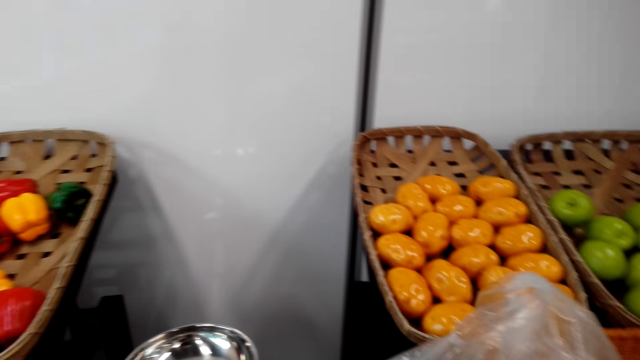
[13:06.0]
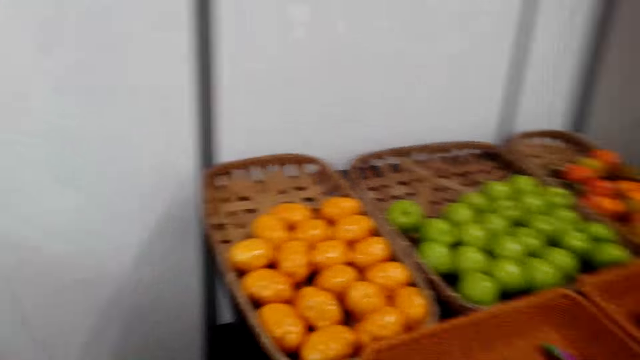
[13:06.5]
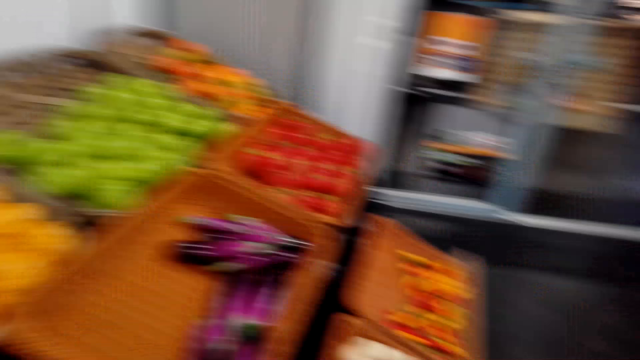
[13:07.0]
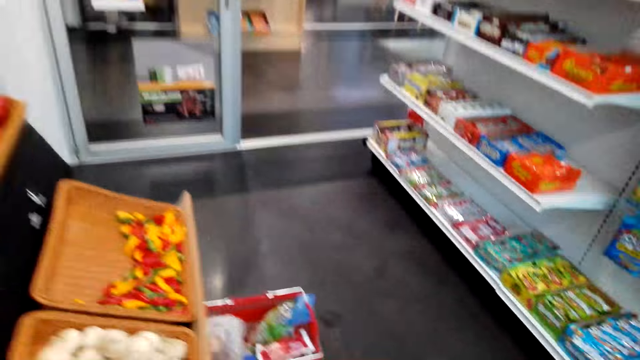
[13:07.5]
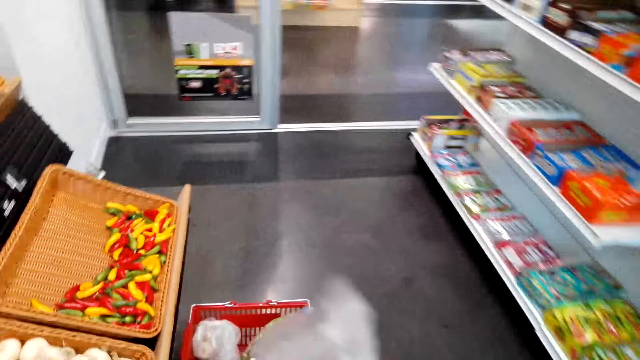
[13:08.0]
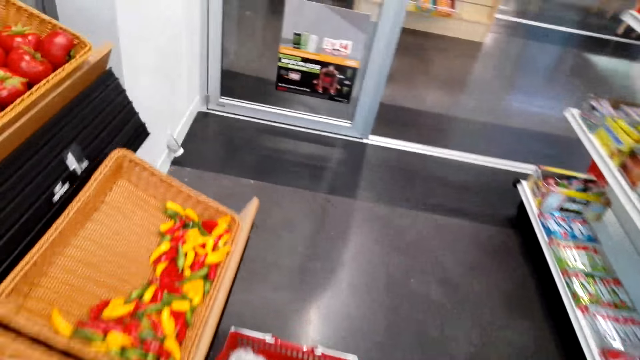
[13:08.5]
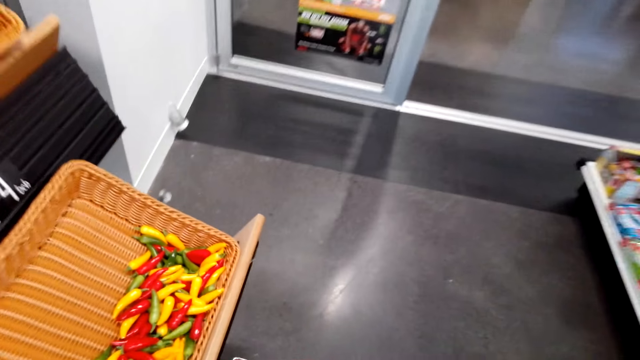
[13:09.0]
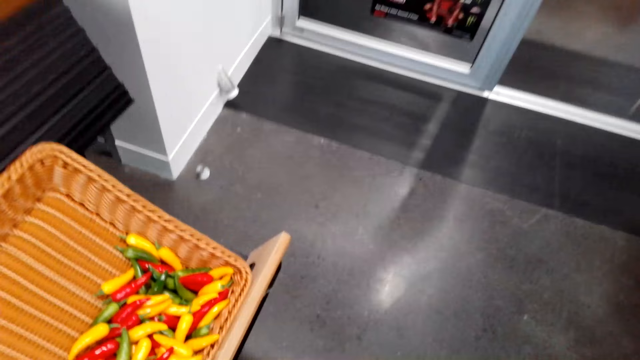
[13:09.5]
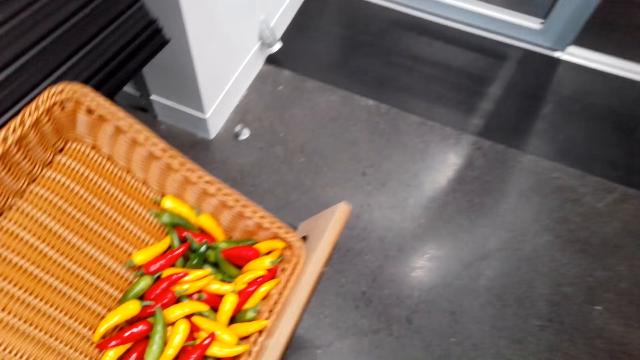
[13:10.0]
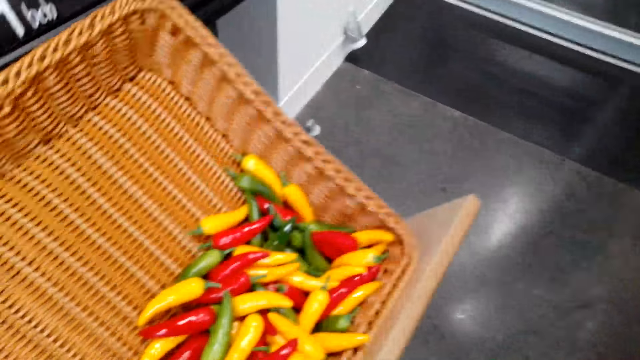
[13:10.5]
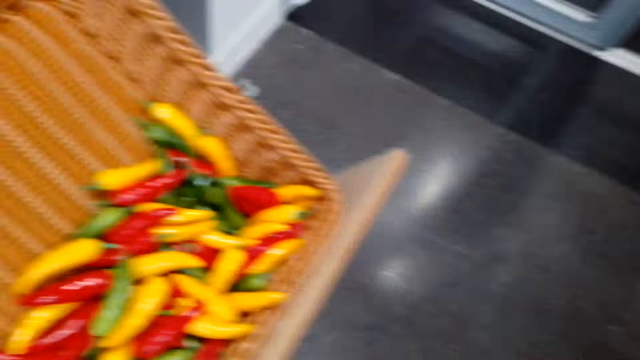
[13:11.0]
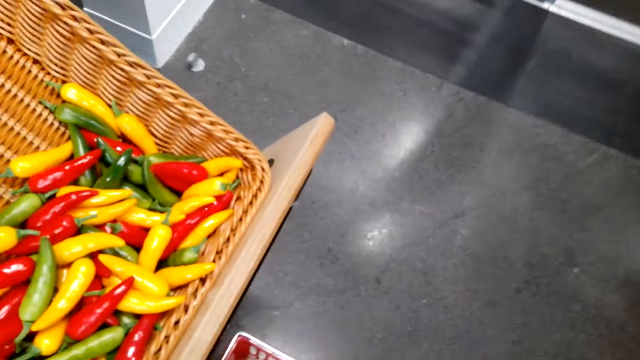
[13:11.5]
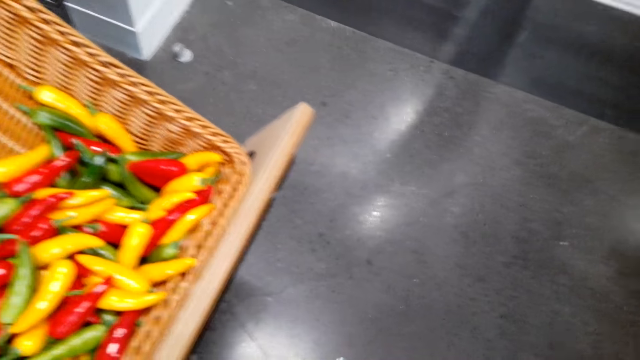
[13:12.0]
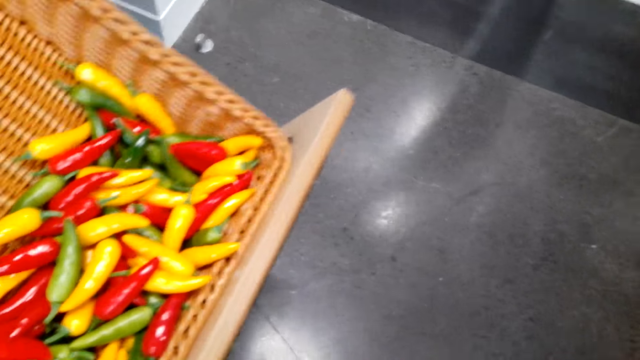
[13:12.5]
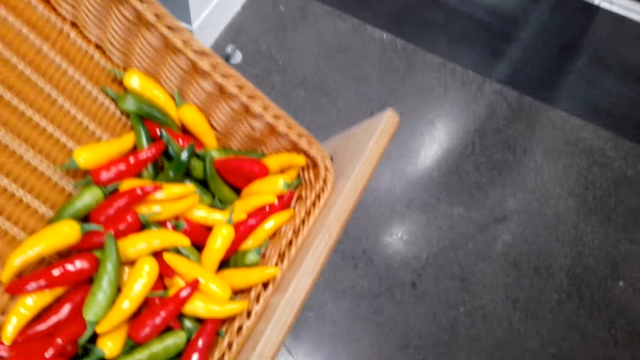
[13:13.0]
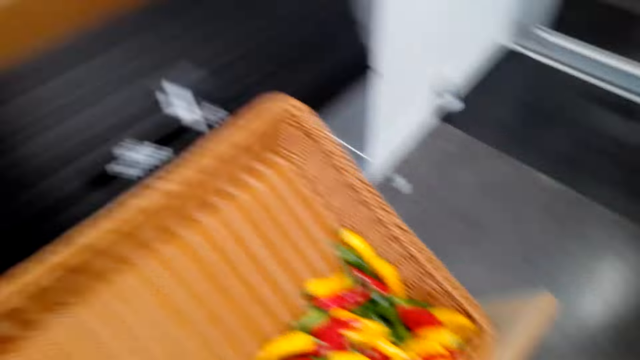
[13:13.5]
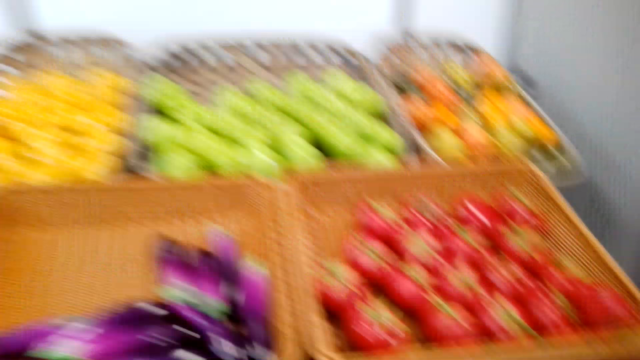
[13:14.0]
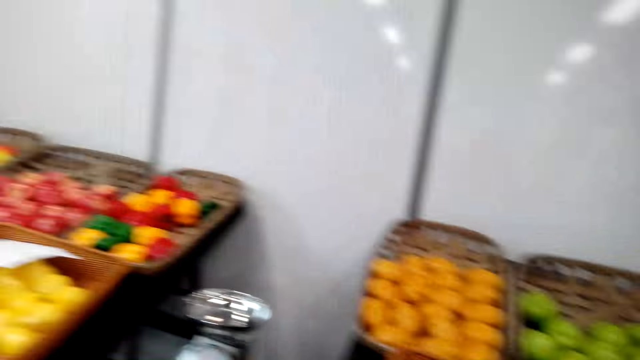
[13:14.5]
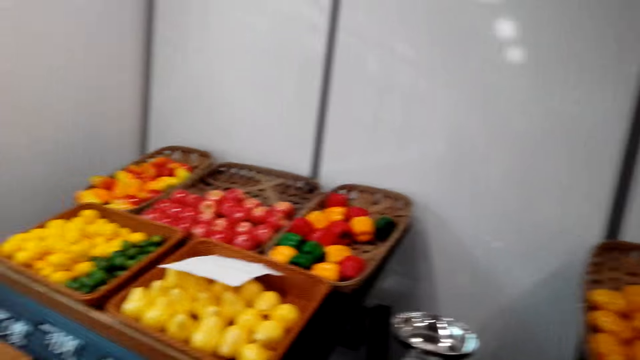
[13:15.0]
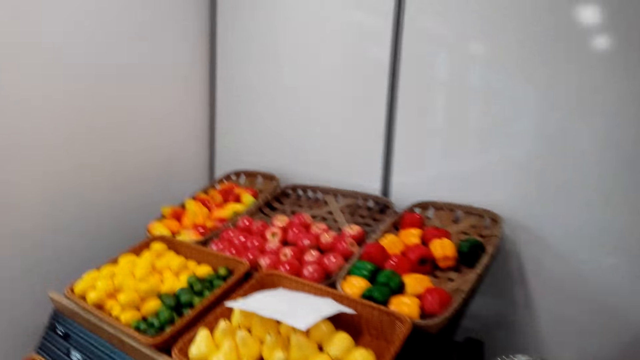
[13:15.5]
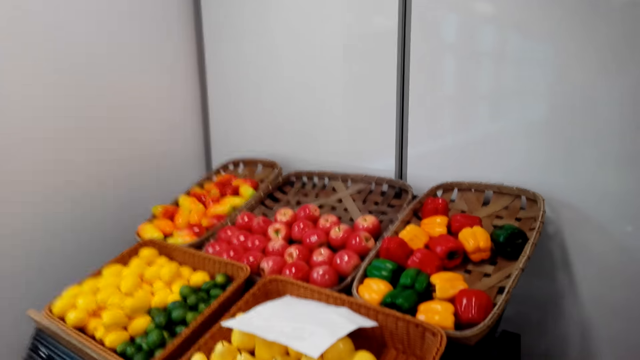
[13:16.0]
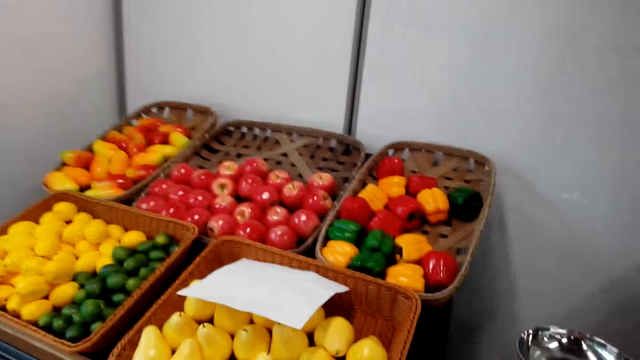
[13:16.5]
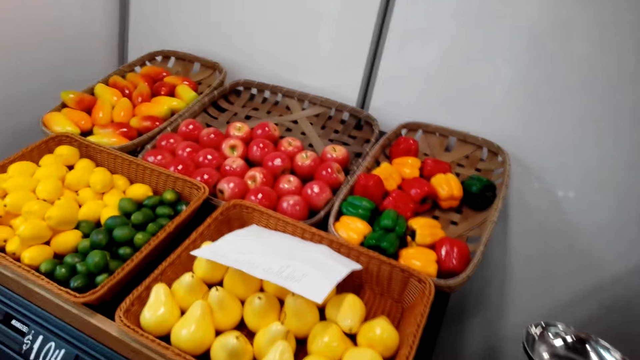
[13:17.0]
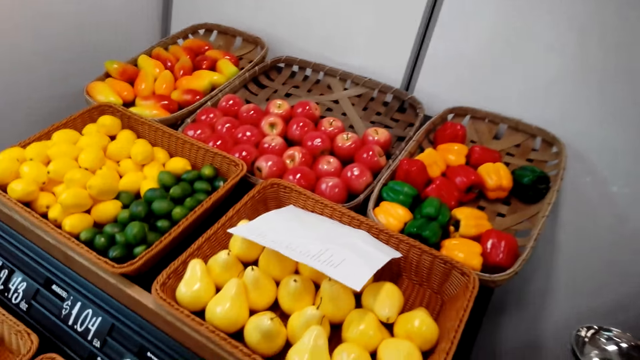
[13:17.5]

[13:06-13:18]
The camera wearer looks around. They walk around the supermarket. They stare at the chili pepper. They pick a shopping basket. They look around and walk around.

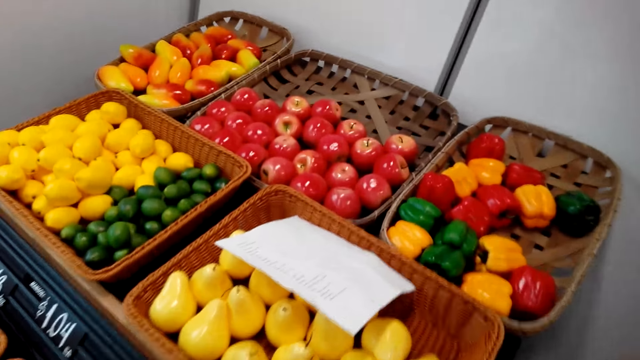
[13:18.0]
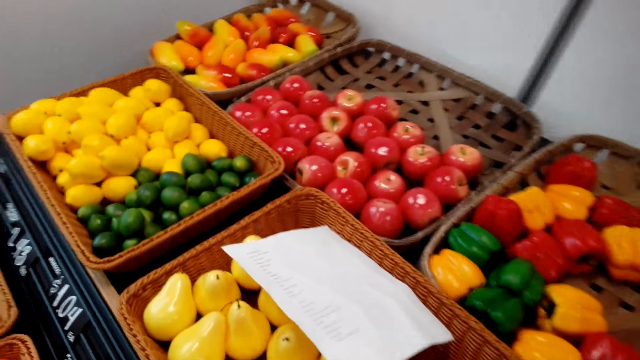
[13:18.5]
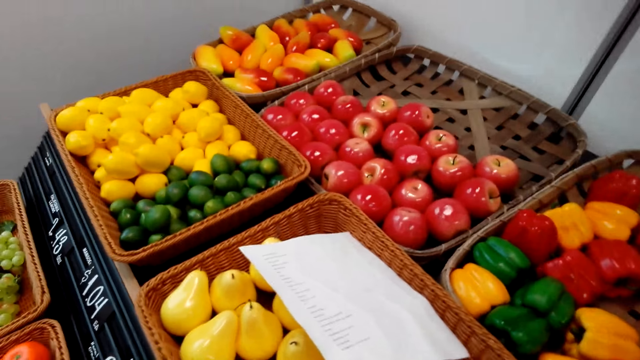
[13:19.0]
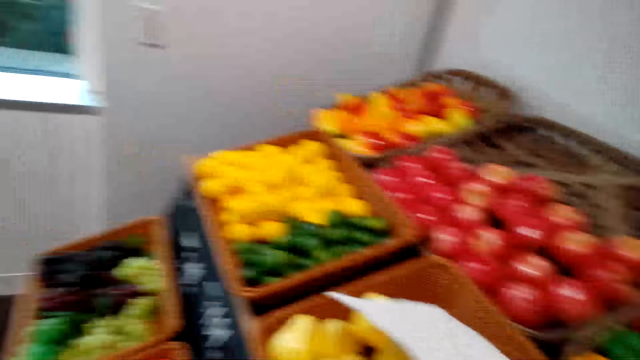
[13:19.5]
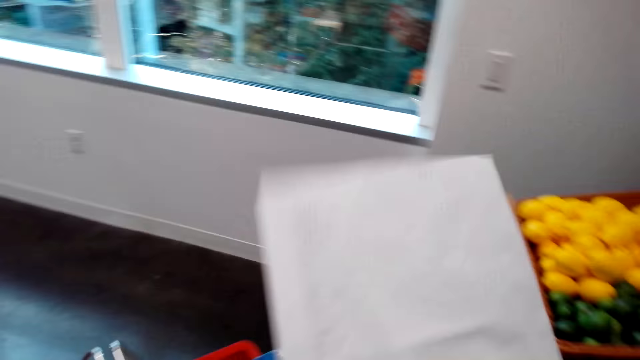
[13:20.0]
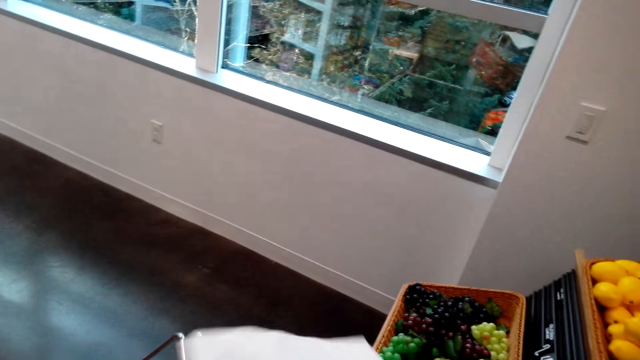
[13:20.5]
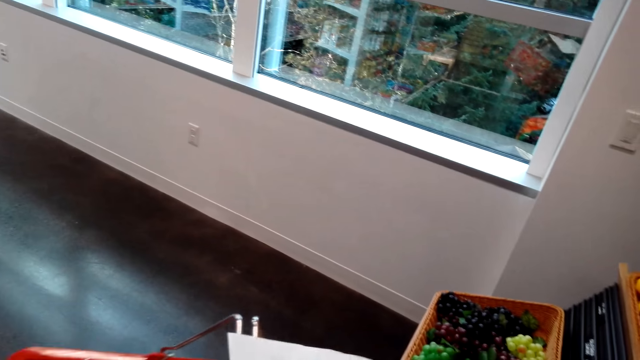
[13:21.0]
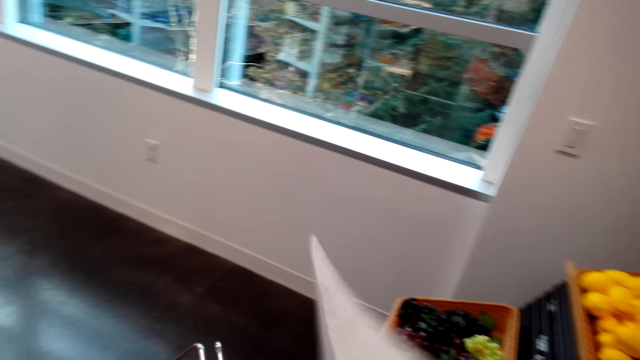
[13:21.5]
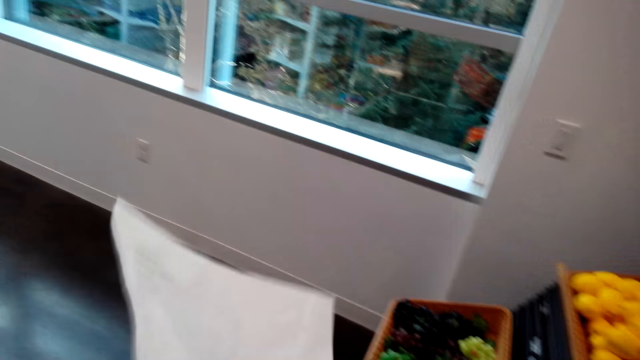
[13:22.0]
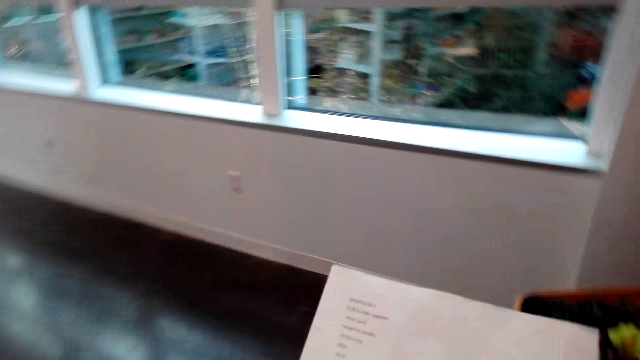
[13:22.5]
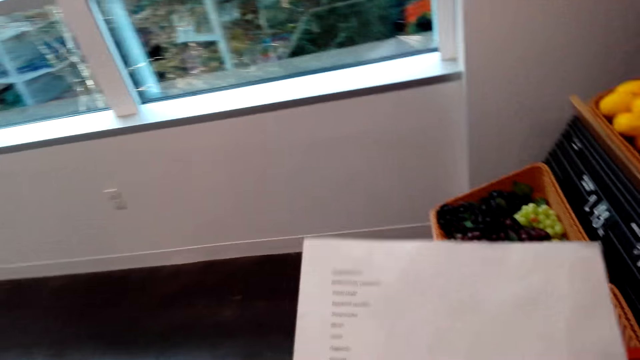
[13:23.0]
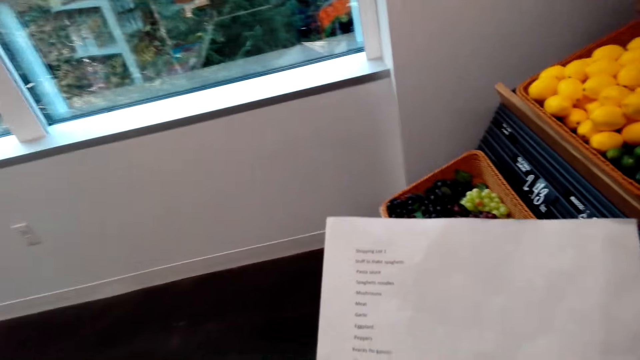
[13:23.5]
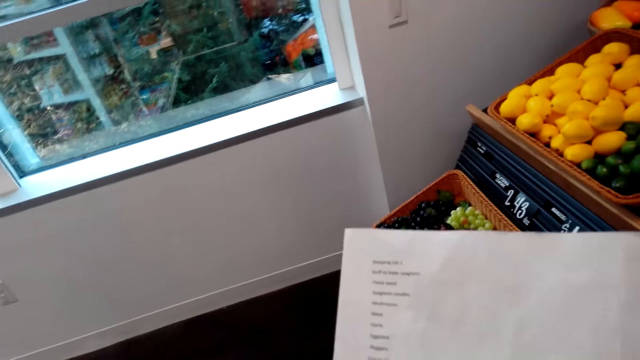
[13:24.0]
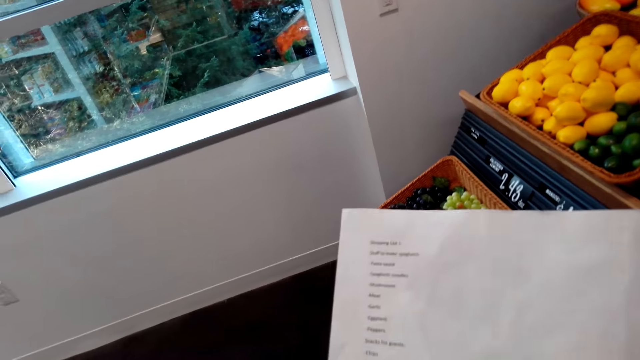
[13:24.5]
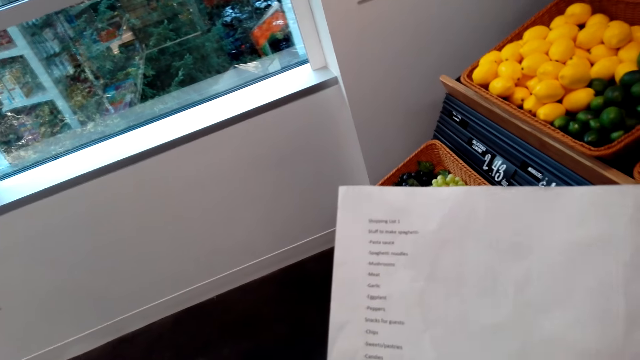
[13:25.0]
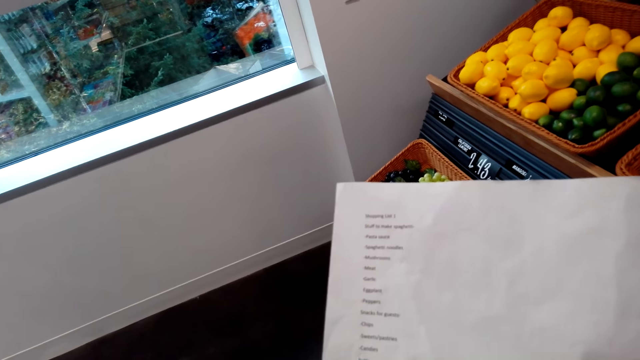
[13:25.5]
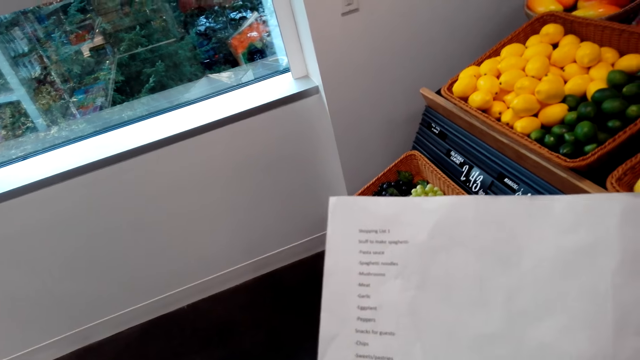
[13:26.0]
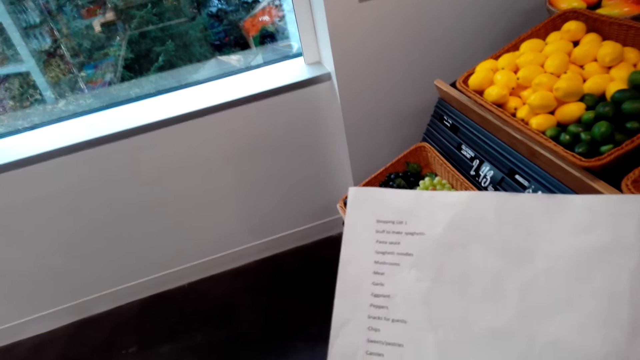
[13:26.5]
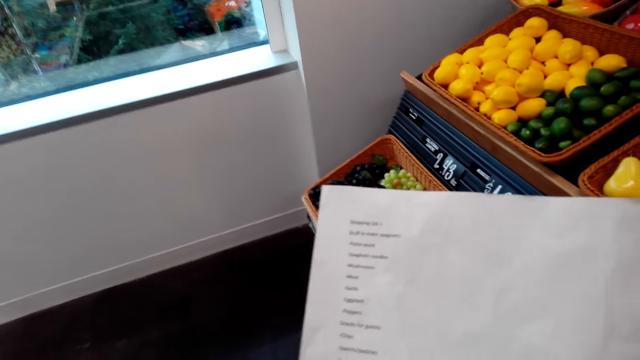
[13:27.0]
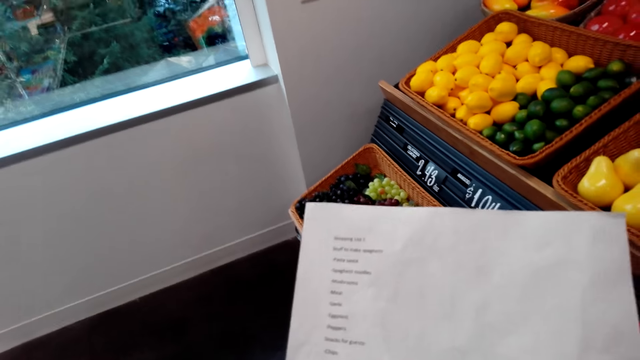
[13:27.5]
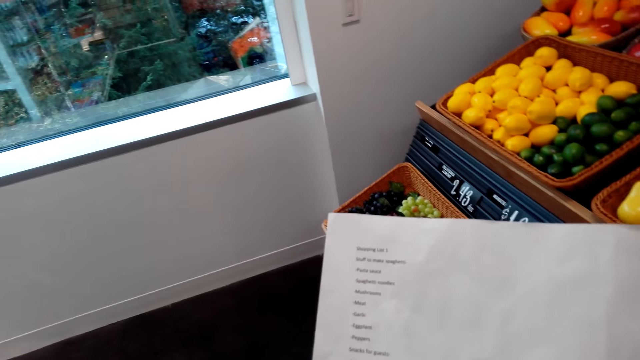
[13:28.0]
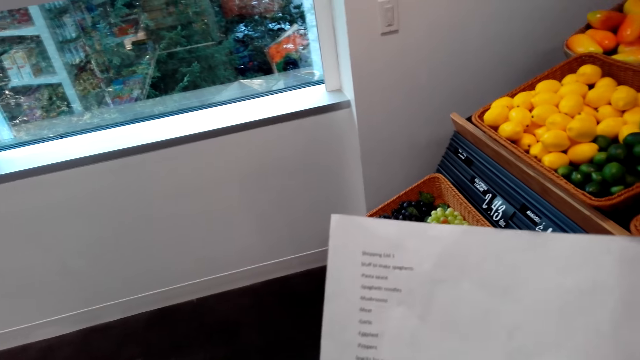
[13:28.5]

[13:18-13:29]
The camera wearer picks the shopping list. They stare at the shopping list.
